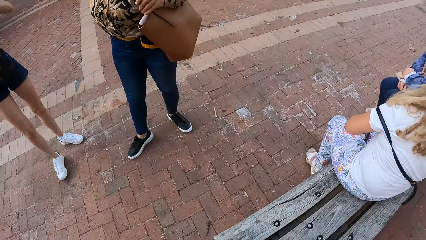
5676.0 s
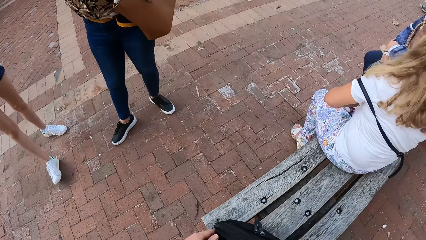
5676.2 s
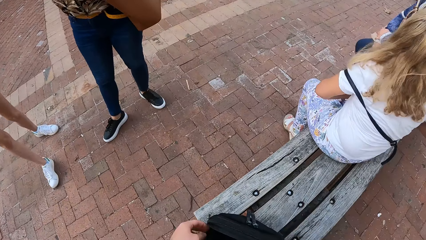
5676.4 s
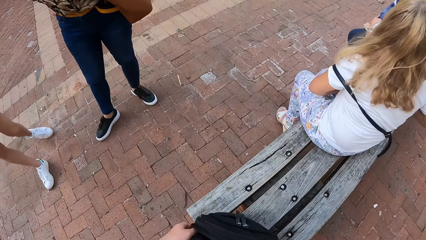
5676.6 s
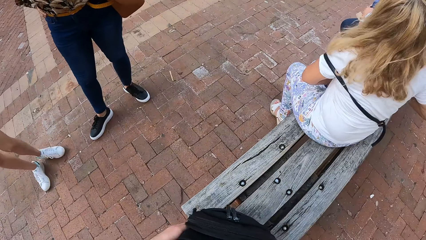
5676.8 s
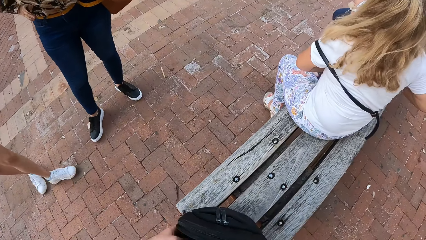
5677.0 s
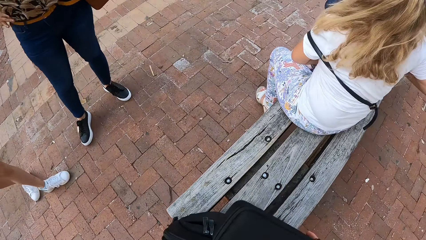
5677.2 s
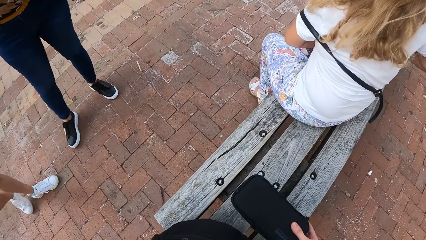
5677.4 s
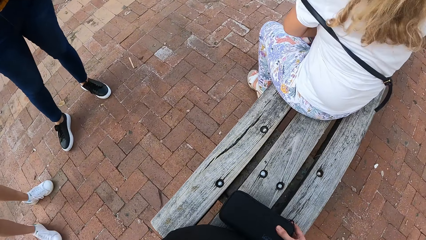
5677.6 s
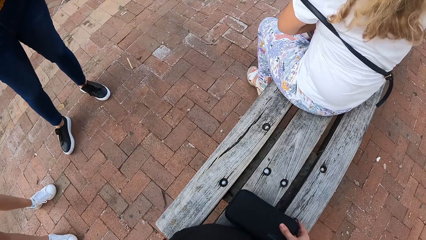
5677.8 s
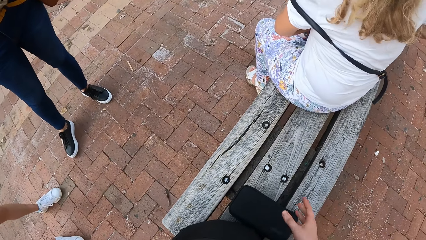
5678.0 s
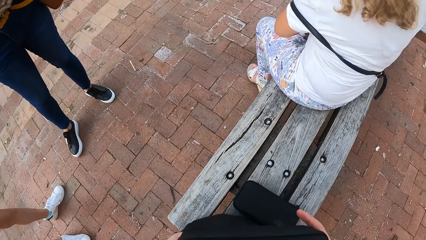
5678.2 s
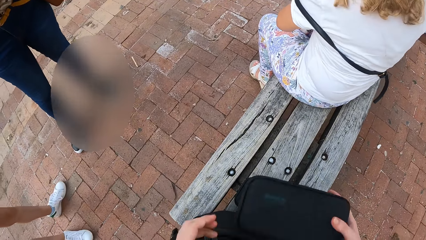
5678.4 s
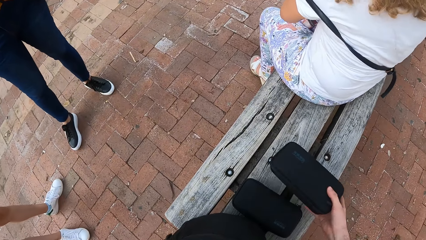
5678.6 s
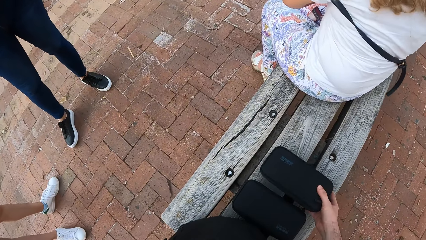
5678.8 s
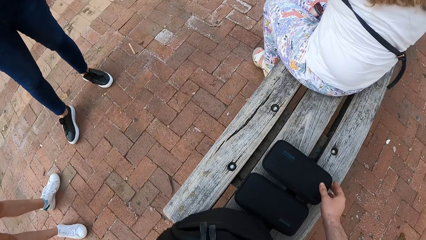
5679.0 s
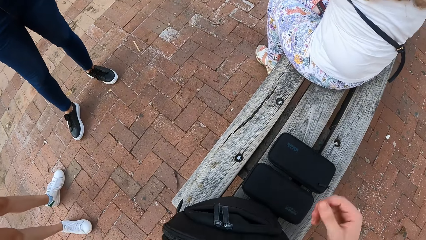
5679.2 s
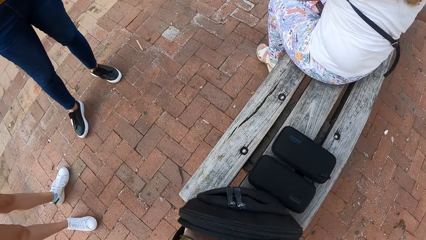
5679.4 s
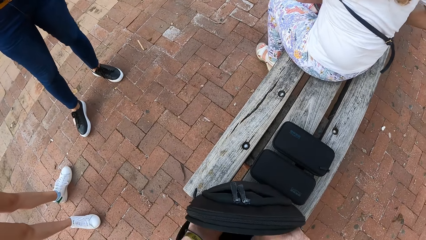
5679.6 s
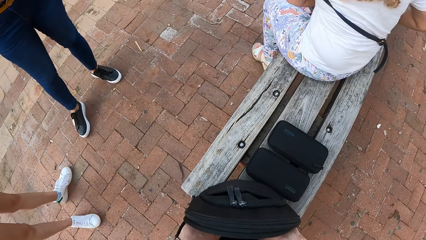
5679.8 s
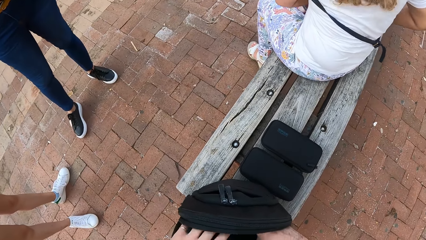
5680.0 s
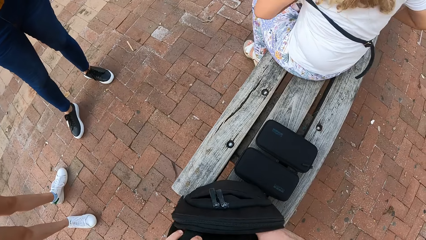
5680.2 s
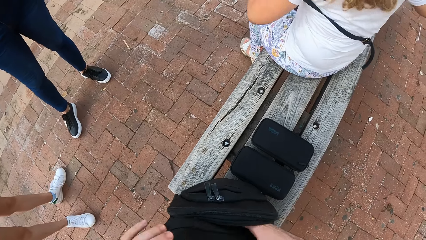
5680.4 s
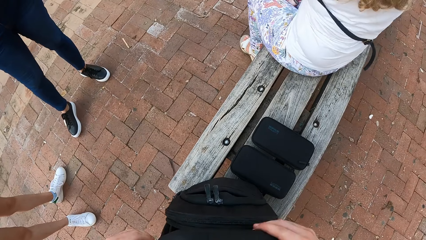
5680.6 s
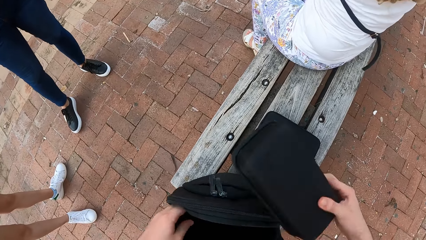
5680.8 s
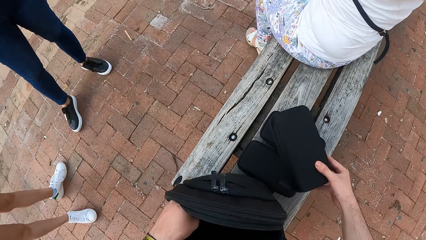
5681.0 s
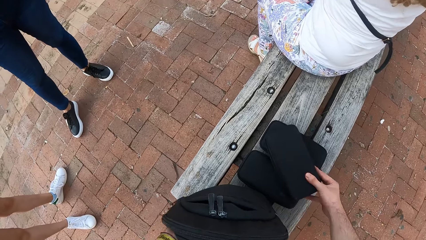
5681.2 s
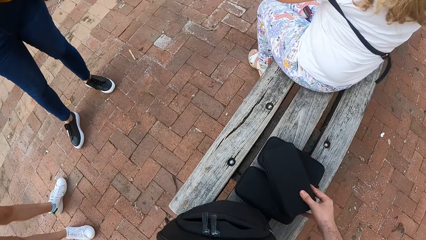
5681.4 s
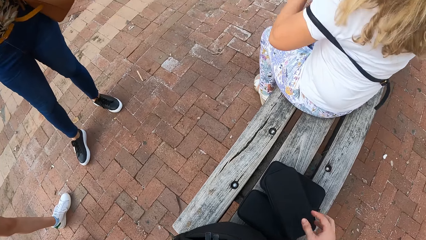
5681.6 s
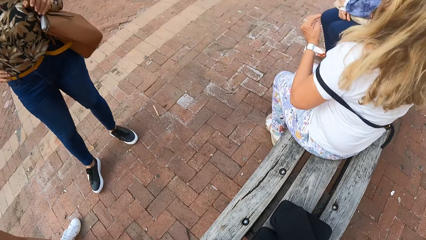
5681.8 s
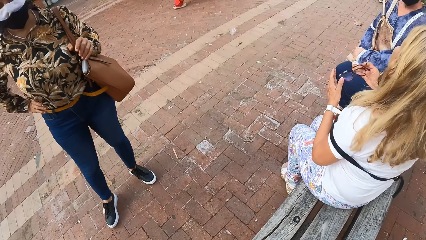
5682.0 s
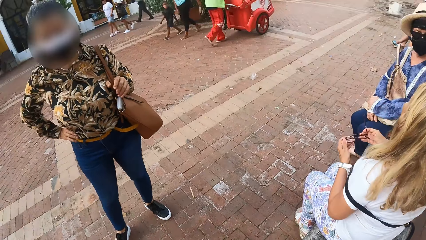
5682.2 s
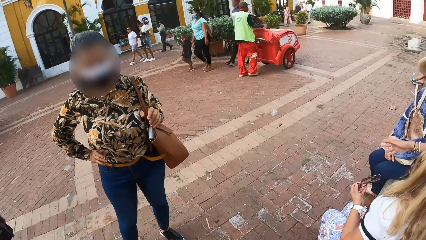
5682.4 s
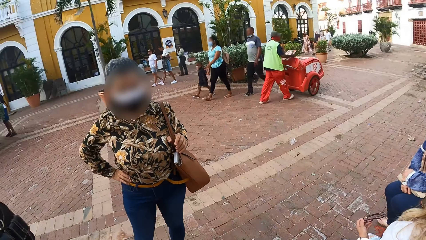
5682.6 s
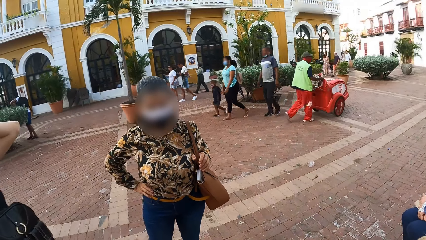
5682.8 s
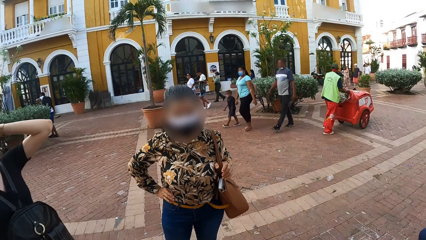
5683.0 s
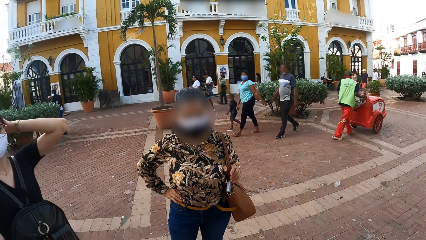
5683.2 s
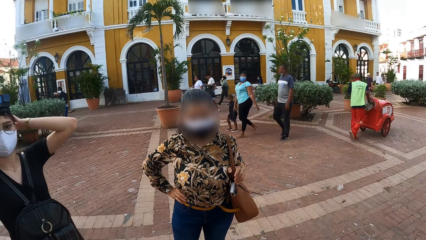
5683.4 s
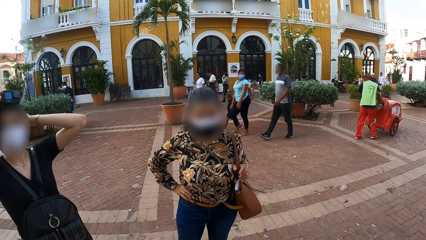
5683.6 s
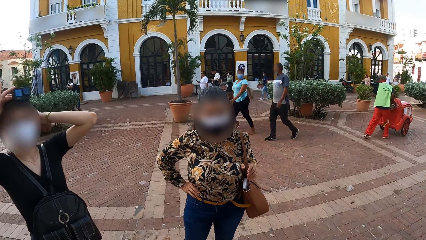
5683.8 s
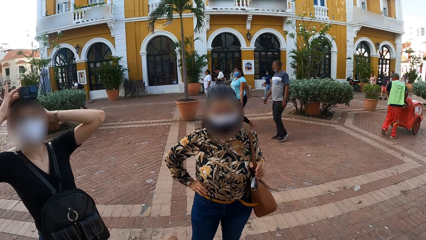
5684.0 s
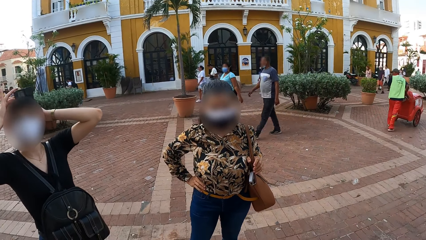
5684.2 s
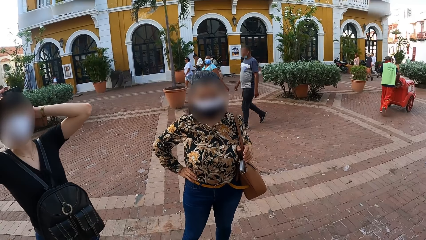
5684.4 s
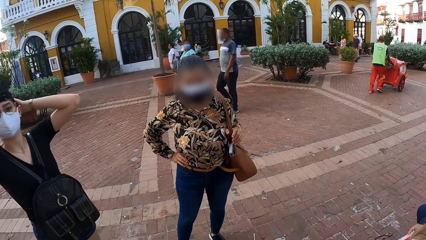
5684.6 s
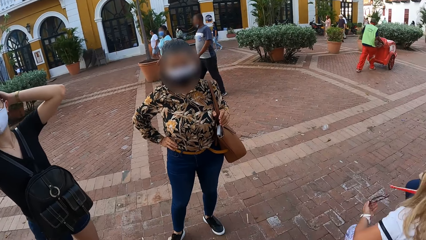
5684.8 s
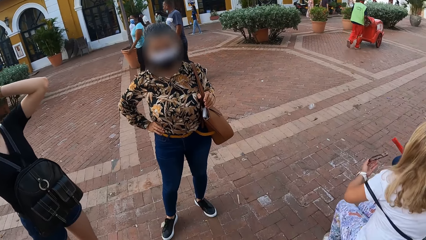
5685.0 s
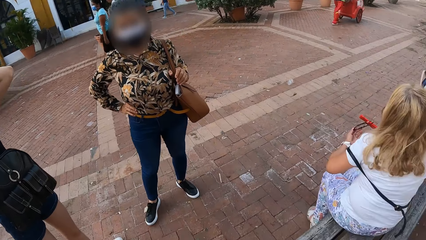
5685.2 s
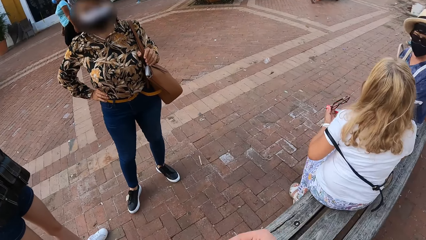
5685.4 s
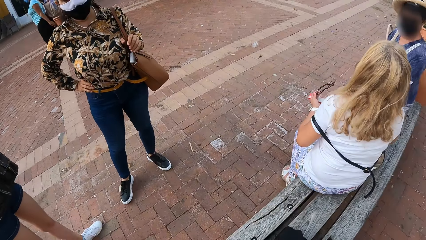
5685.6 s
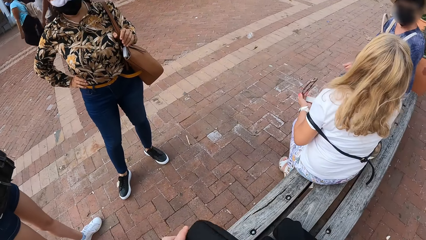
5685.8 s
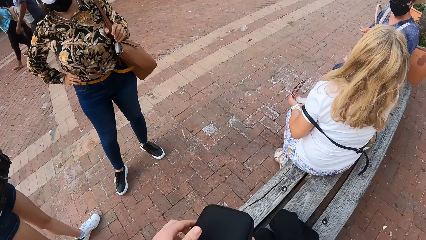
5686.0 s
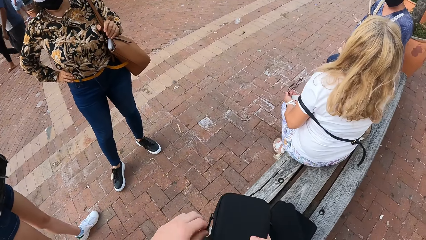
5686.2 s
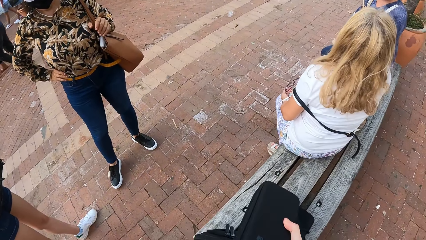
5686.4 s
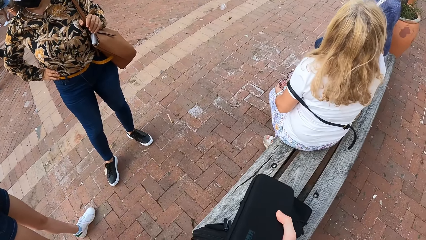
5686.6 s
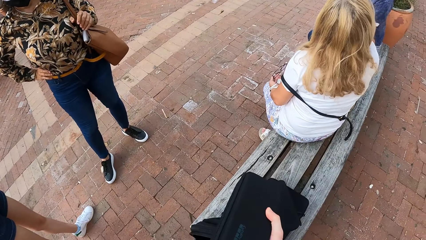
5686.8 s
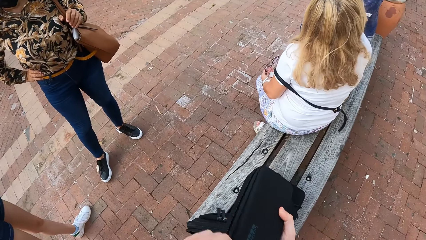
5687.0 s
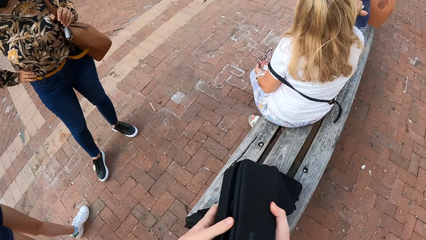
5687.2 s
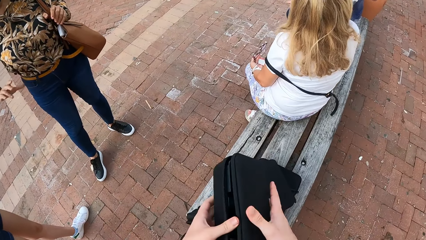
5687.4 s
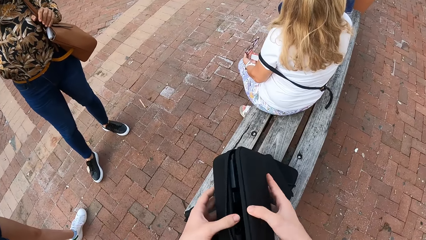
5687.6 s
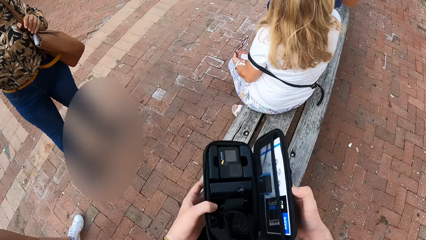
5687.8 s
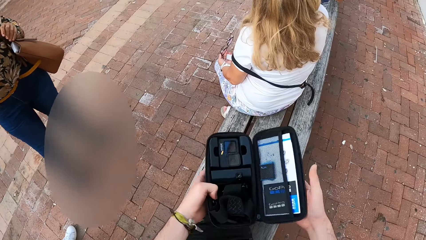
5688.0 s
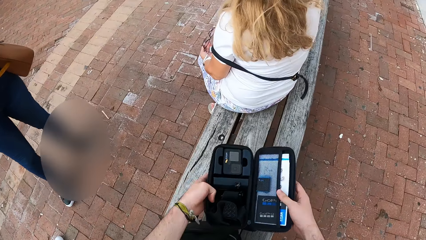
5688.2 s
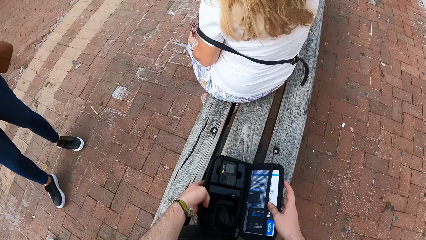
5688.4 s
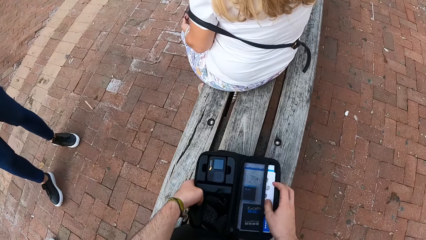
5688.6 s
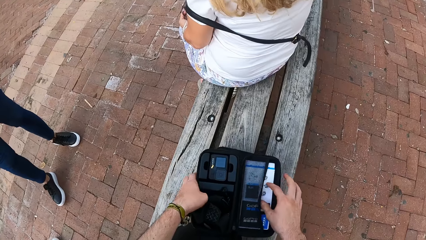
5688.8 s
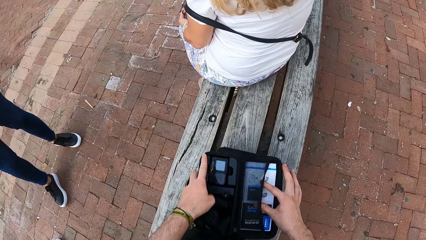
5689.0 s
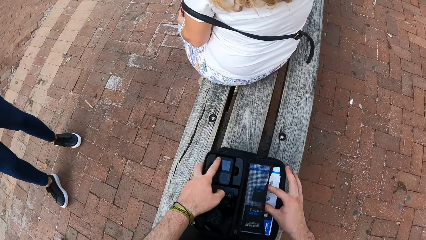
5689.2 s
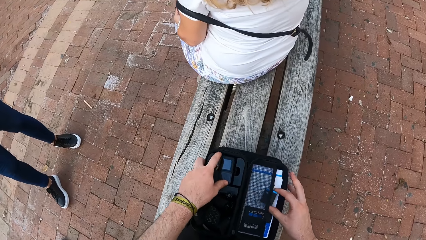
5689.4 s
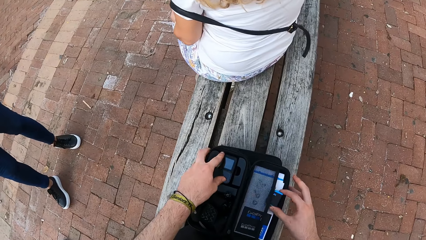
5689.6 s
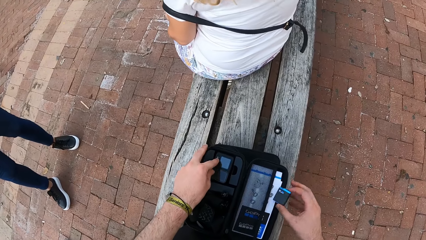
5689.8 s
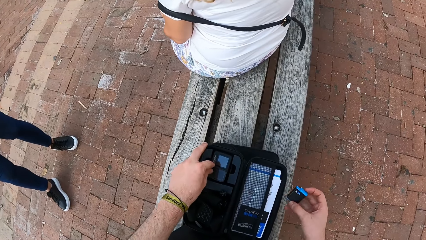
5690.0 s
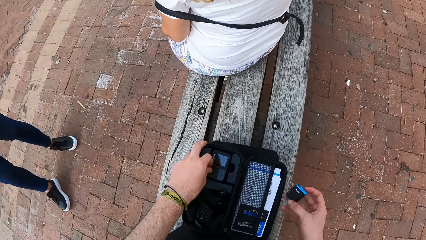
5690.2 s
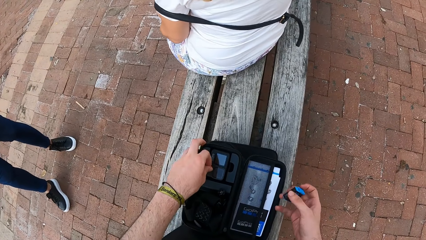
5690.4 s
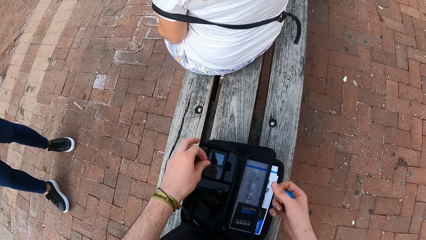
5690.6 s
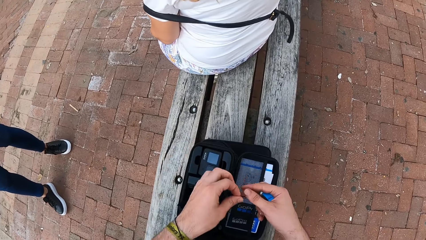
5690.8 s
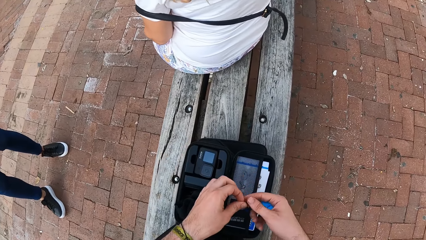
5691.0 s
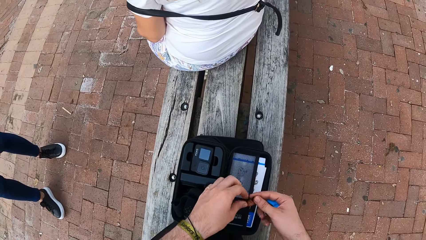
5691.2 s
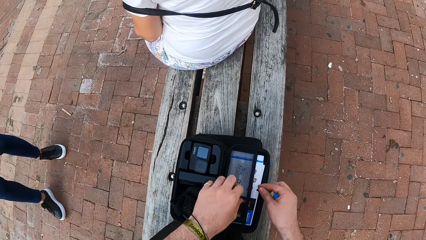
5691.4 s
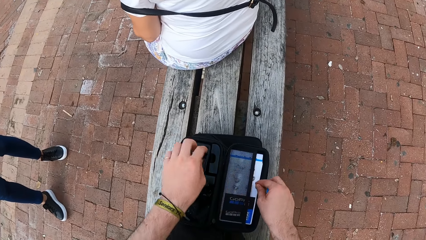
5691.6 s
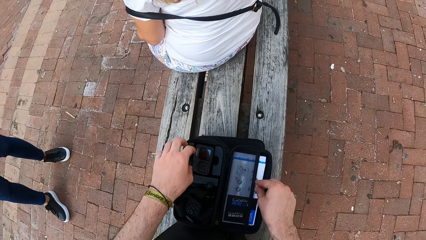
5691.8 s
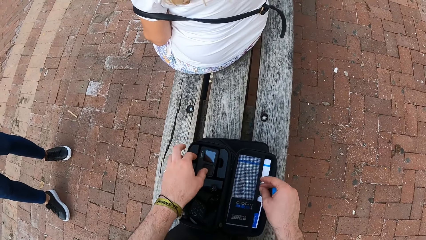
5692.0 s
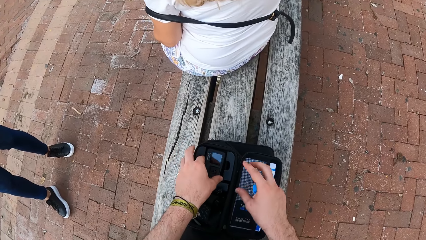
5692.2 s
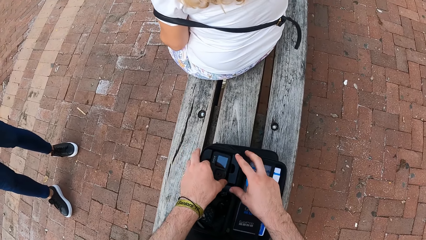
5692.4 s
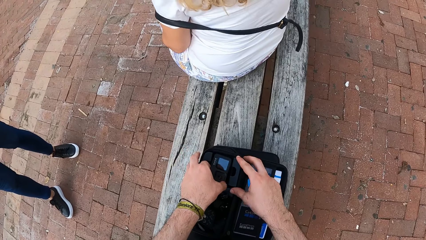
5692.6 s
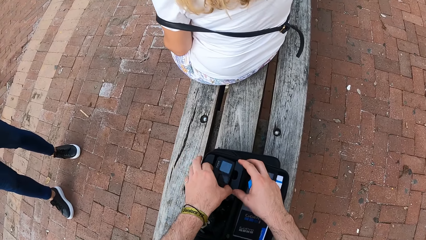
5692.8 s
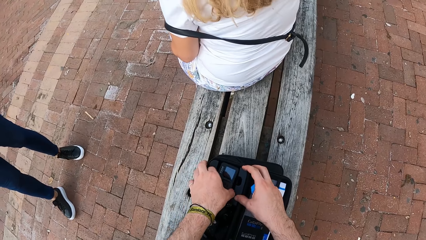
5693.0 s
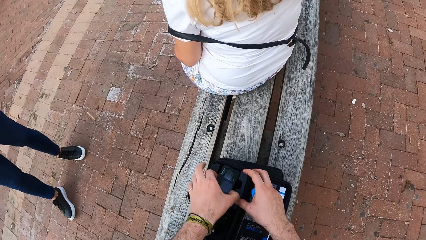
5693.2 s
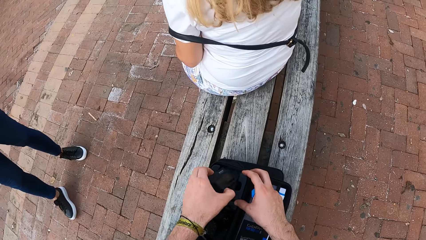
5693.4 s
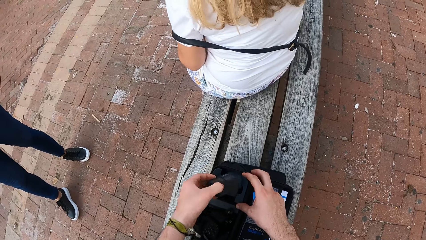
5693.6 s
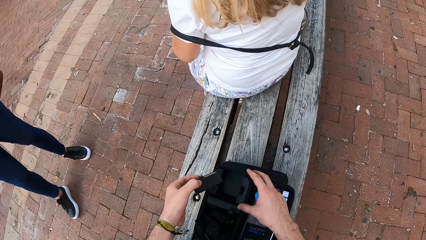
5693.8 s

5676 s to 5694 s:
A woman wears the camera. The camera wearer holds a bag on the bench with his left hand. He drops a pouch in his right hand on the bench. He does it again. He brings out a pouch from the bag with his right hand. He drops the pouch in his right hand on the pouch on the bench. The woman adjusts the camera on her head with her hands. She holds a hand fan in her right hand, passes the hand fan to her left hand from her right hand, and touches her face with her right hand. The camera wearer opens a camera case with both hands. He places the camera case on the camera cases with both hands. He removes a camera battery from the camera case with his right hand. He removes an SD card from the camera case with his left hand. He passes the SD card from his left hand to his right hand. He puts the SD card in the camera case with his right hand. He holds the camera case with his right hand. He removes a camera from the camera case with his left hand.
